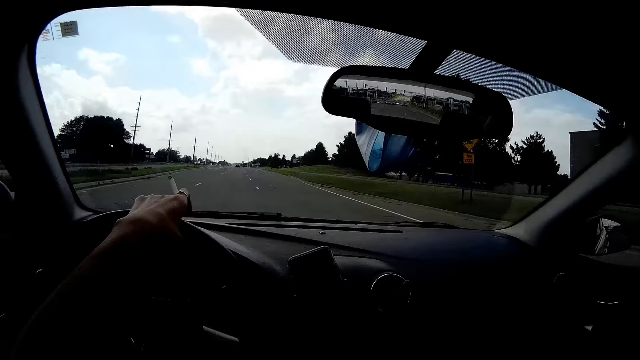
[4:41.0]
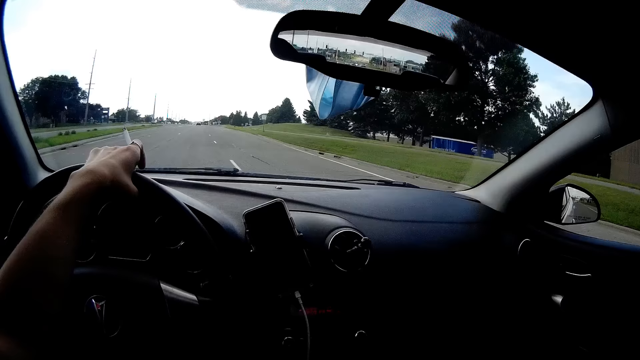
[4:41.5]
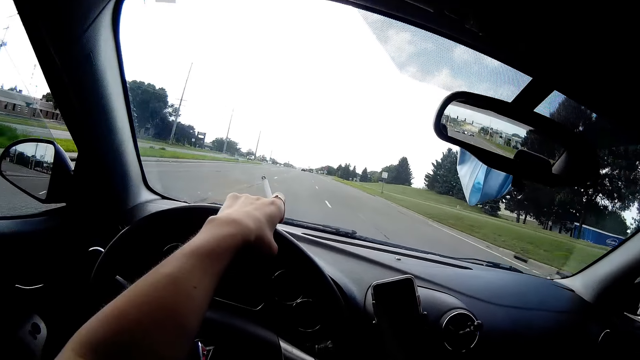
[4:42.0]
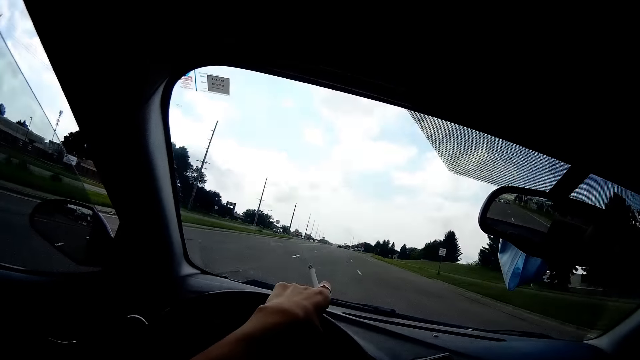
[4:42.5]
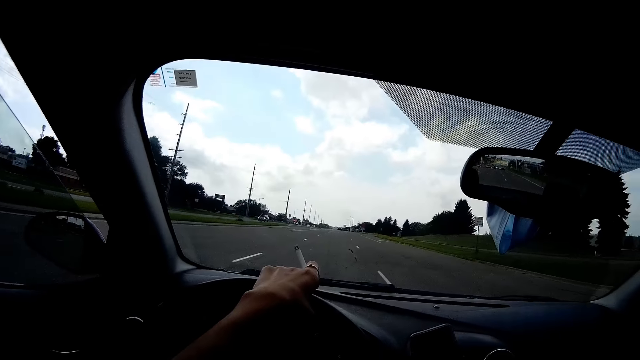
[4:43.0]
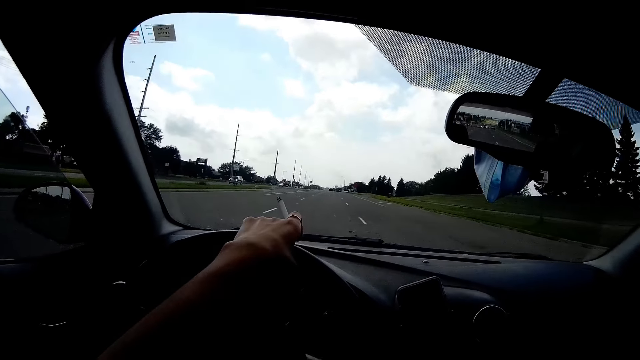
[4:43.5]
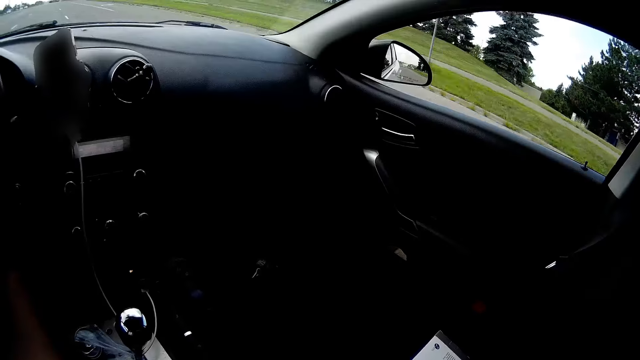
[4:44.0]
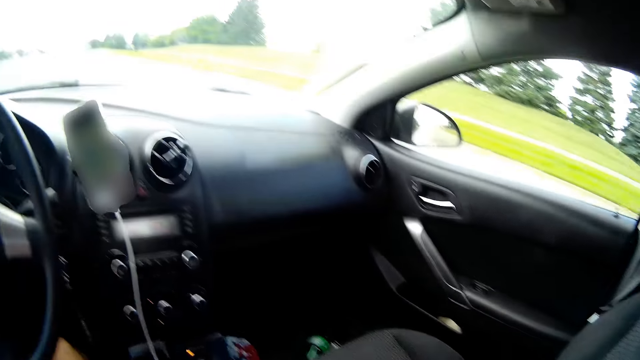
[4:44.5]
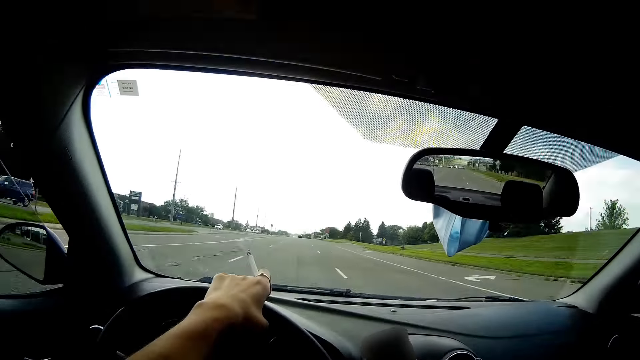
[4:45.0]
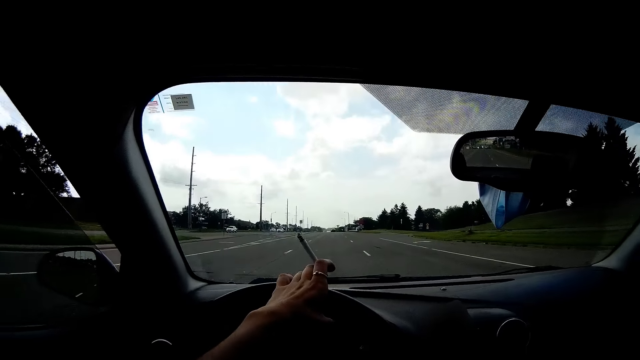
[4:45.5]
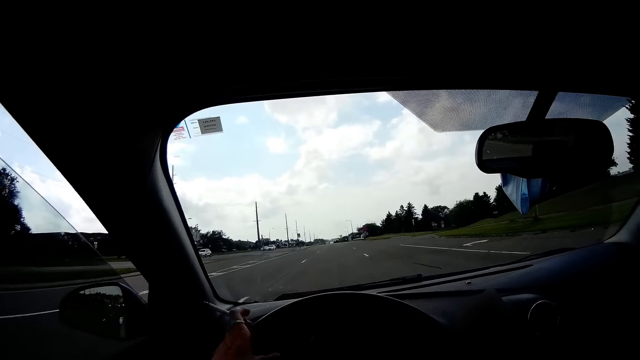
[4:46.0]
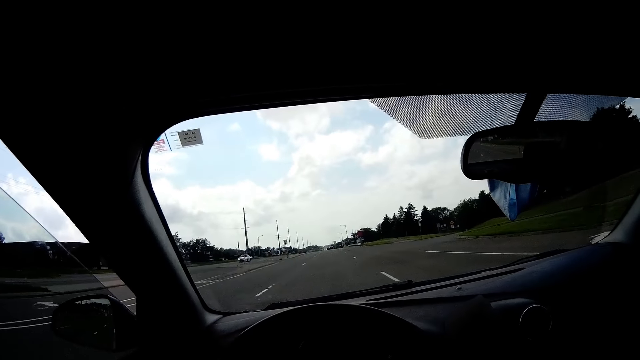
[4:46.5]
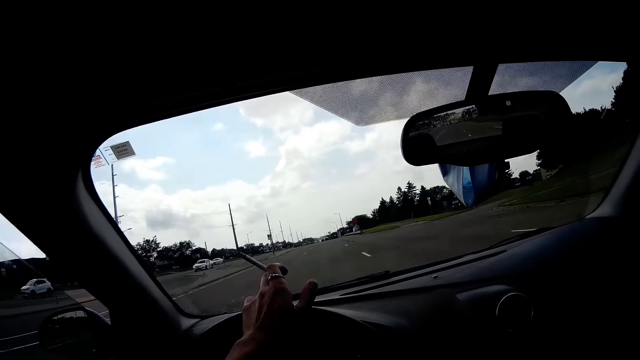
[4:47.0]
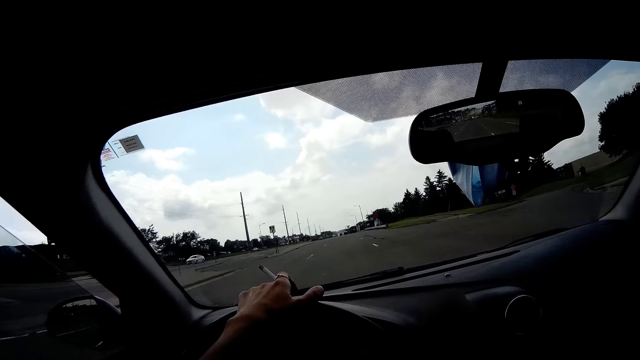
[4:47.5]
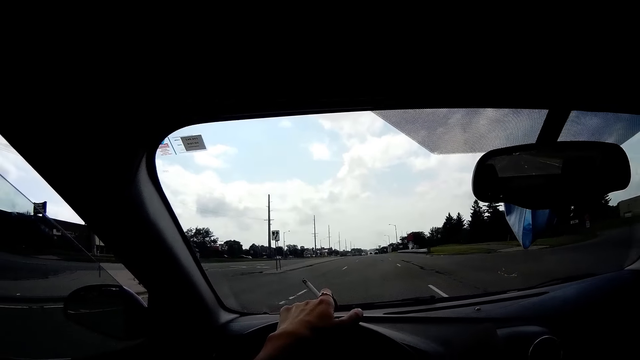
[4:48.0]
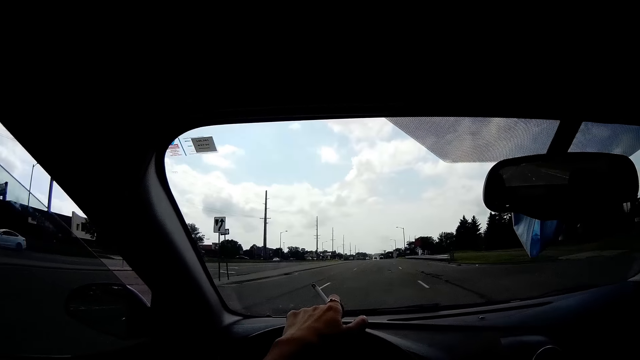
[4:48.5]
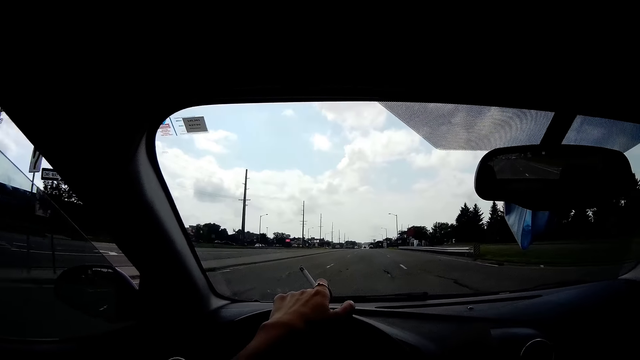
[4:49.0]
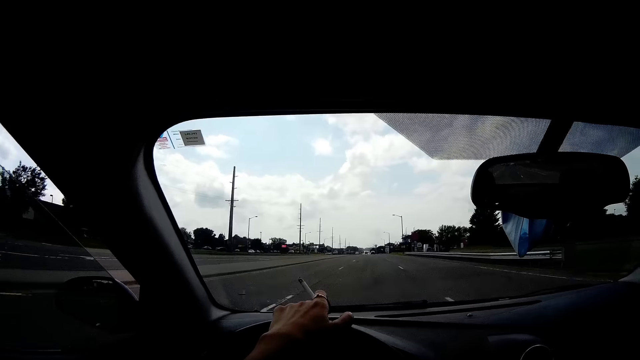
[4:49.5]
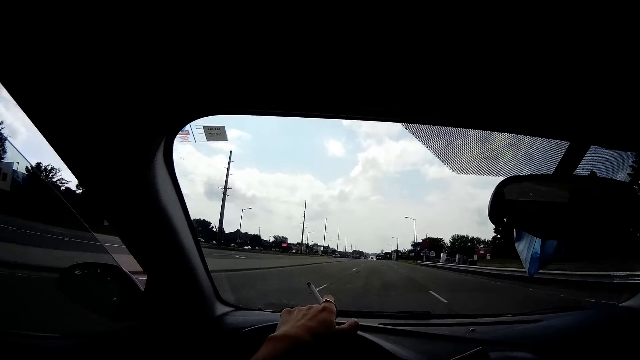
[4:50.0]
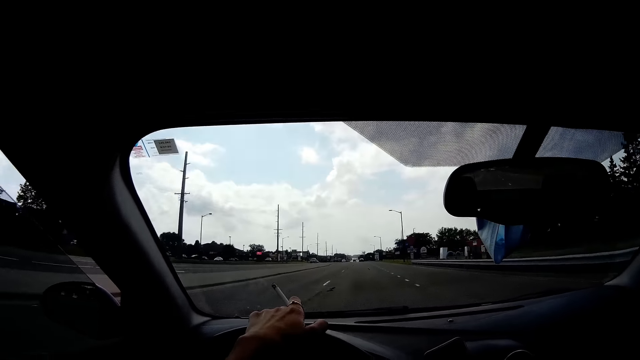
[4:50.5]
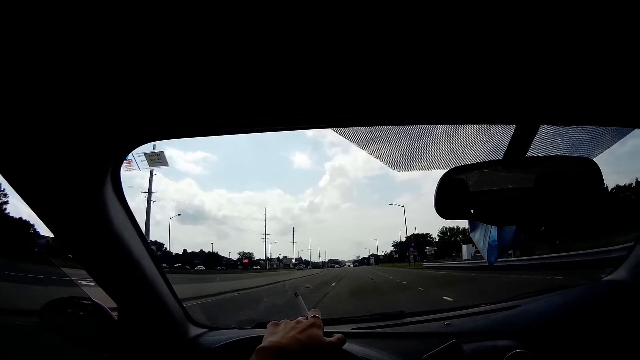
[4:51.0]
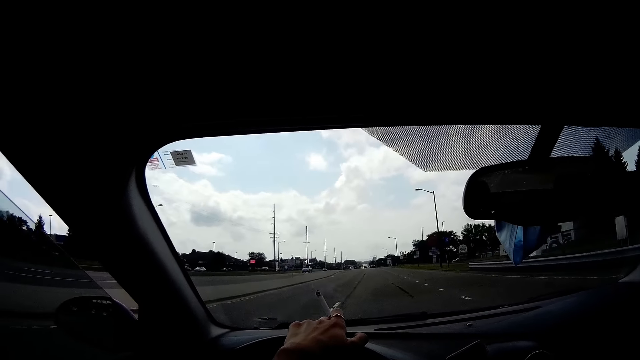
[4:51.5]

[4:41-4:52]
The camera wearer looks around the car.

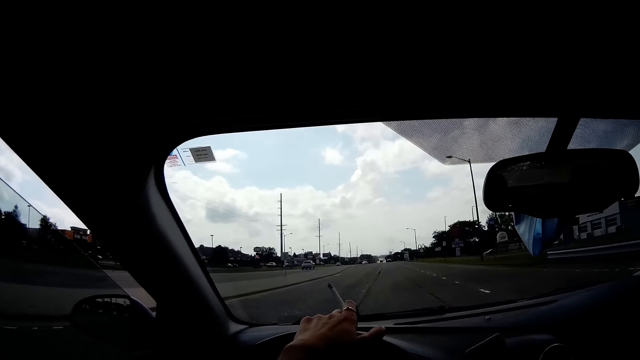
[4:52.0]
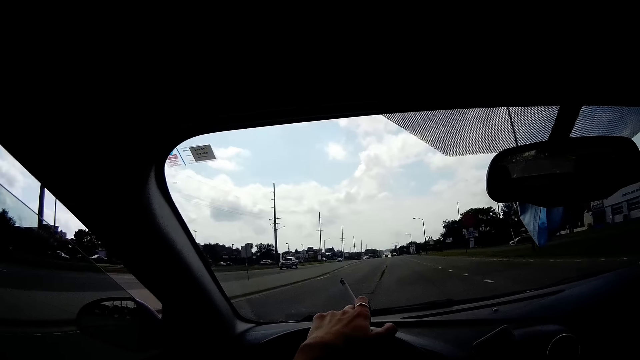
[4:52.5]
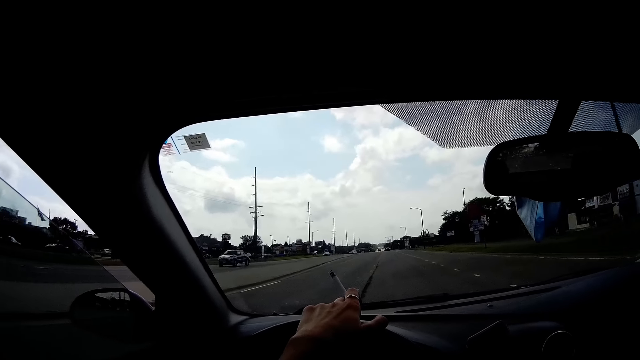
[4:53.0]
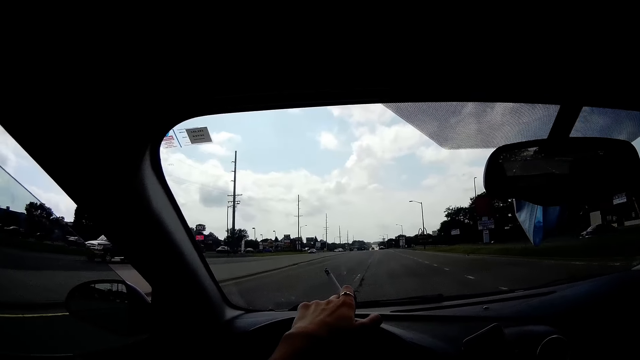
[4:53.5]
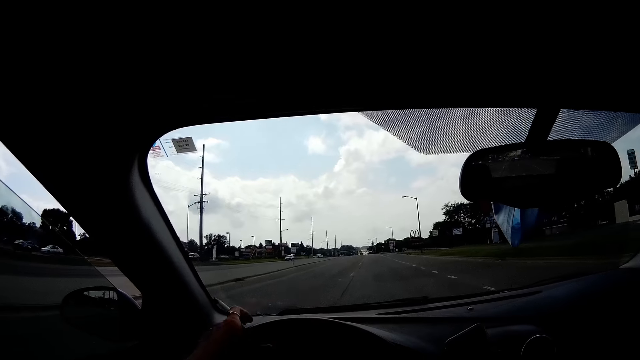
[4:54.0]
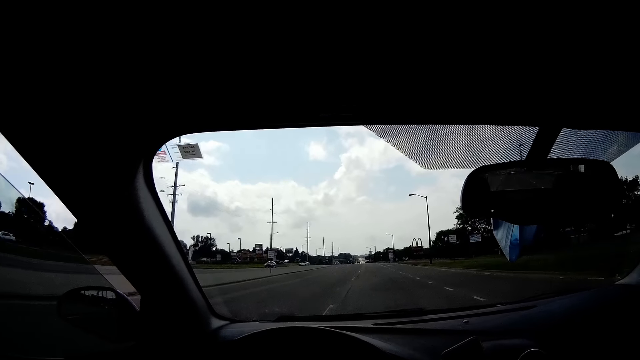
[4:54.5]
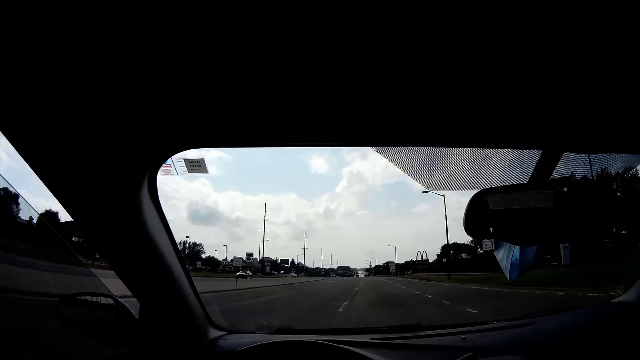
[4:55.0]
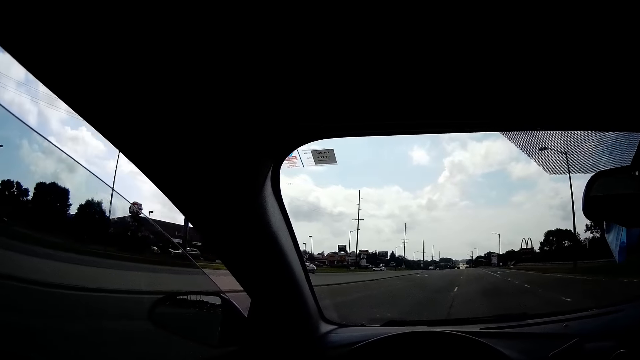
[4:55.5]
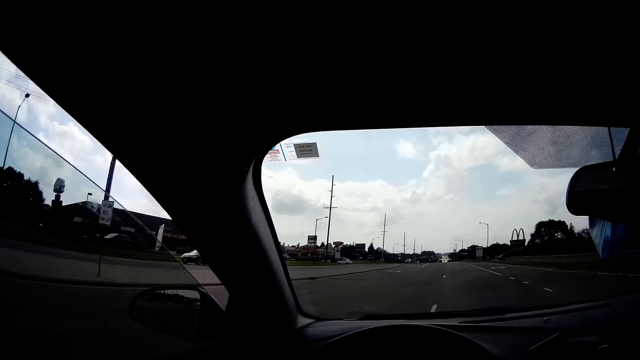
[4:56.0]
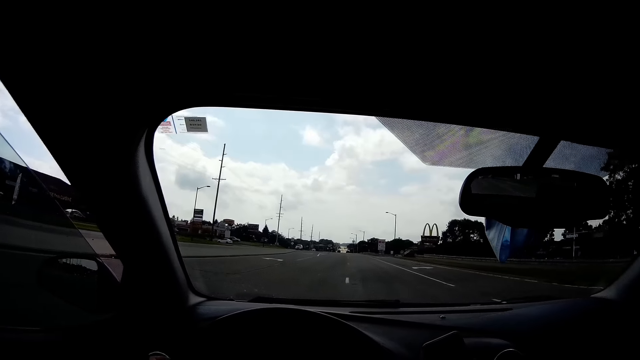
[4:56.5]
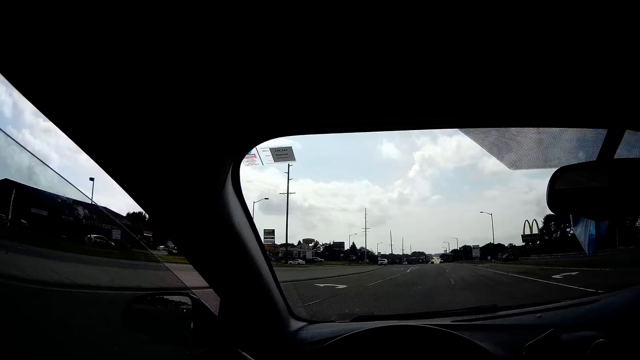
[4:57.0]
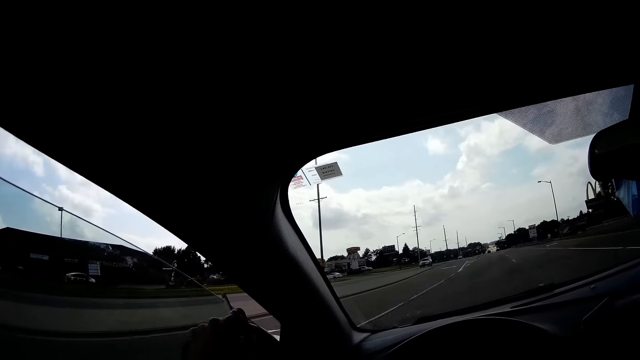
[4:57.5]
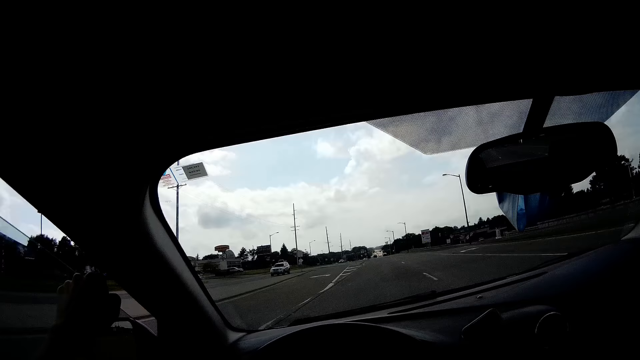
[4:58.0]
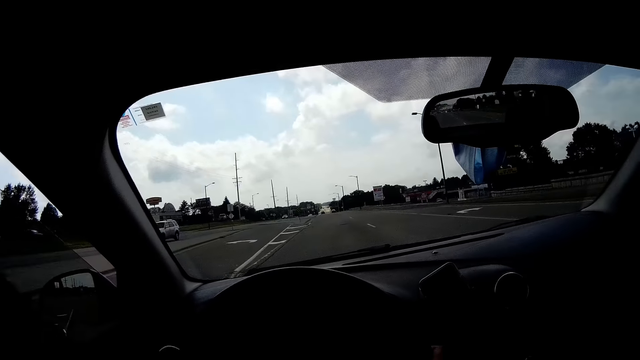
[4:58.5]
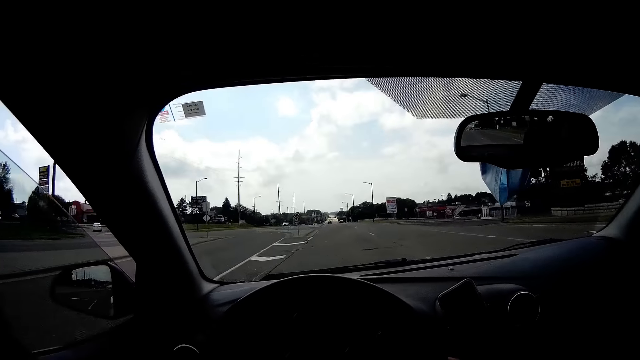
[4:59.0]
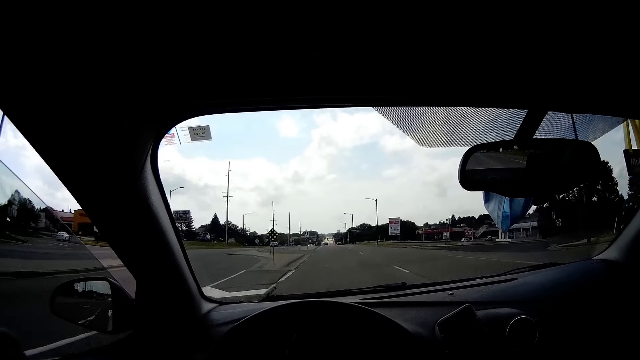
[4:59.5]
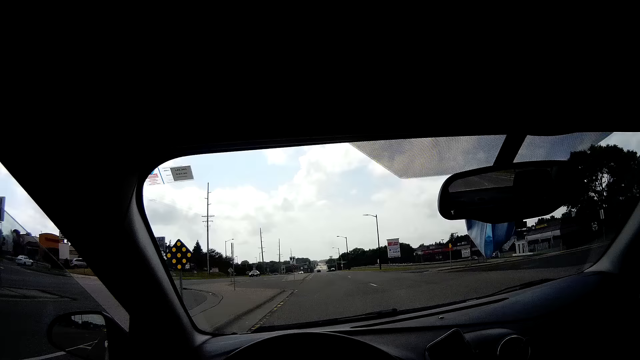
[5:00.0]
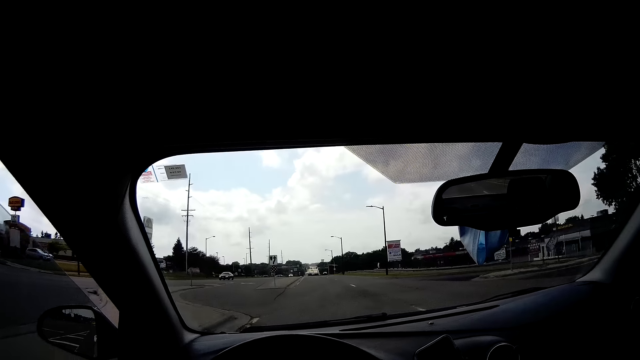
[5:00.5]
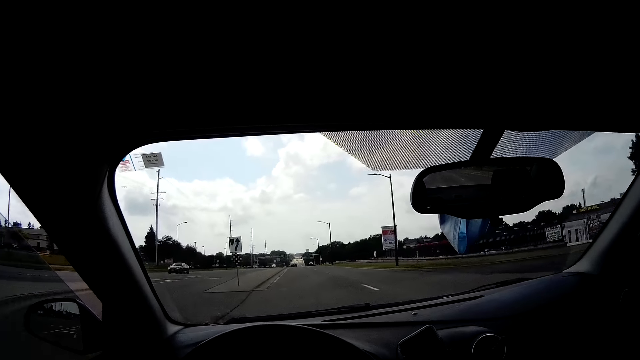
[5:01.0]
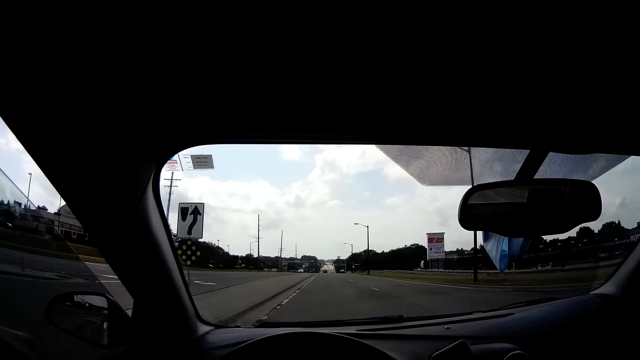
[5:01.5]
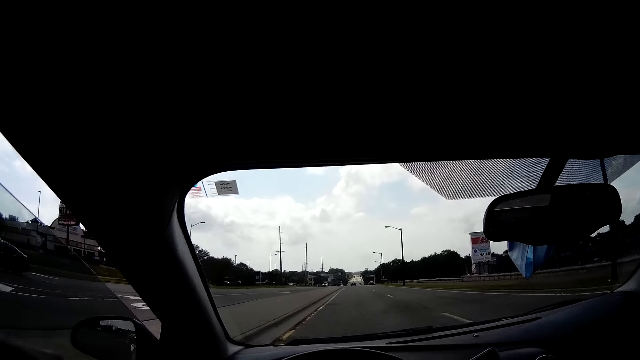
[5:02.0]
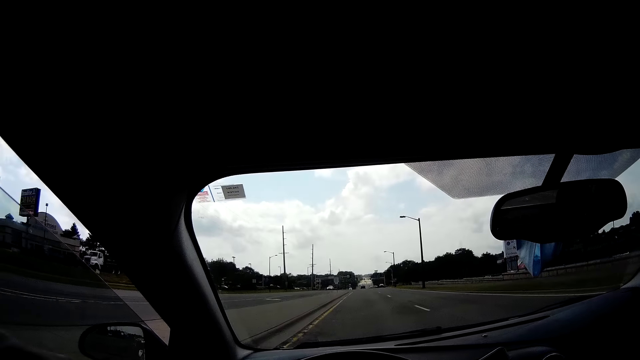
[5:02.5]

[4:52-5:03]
The camera wearer removes his left hand from the steering wheel.
